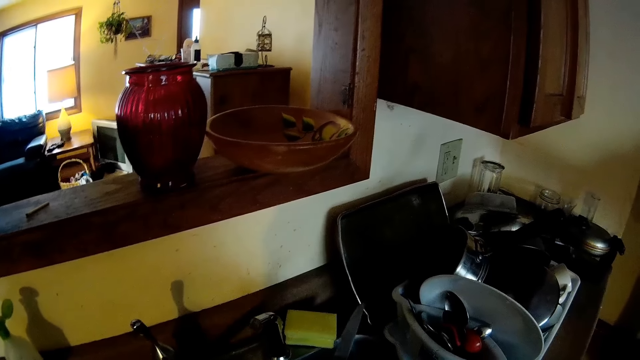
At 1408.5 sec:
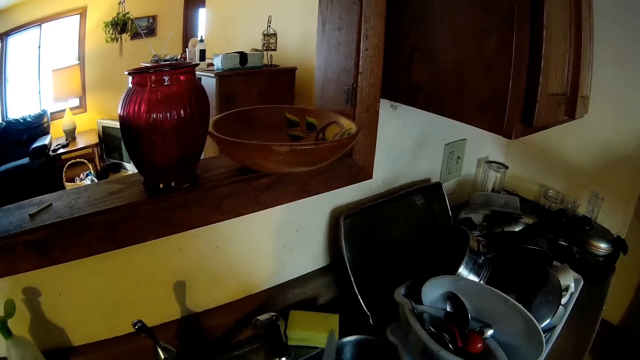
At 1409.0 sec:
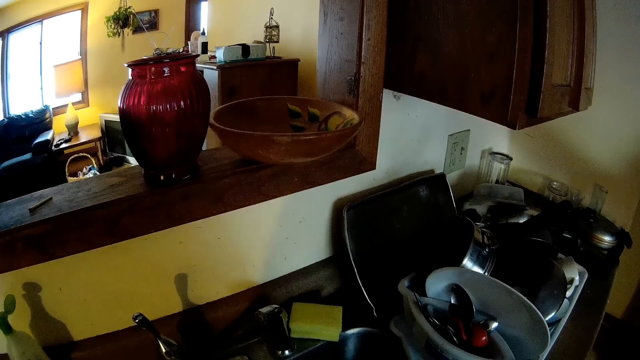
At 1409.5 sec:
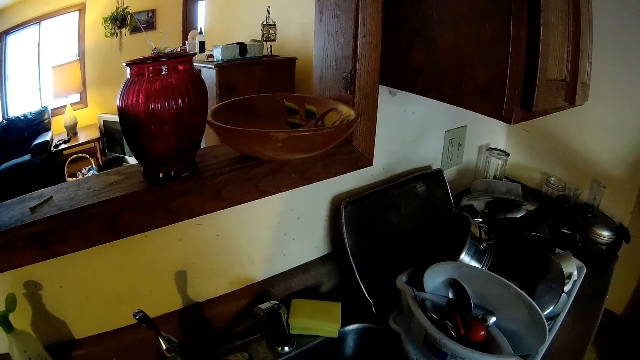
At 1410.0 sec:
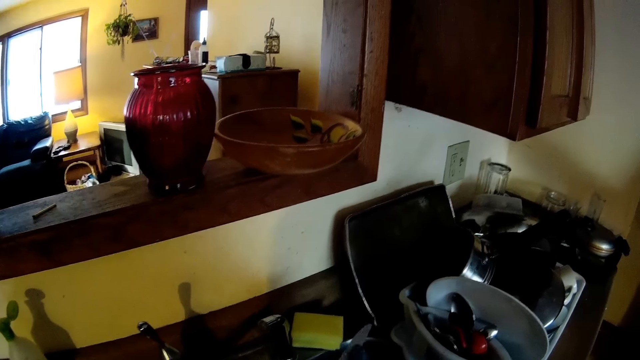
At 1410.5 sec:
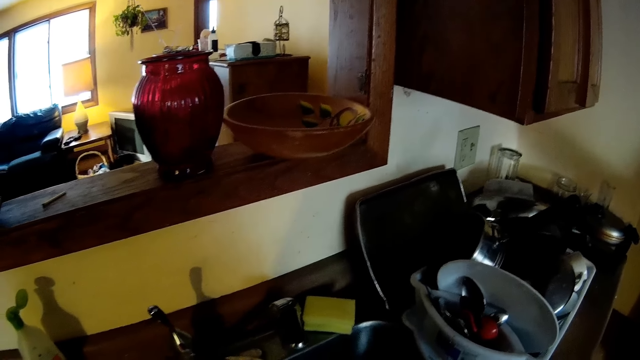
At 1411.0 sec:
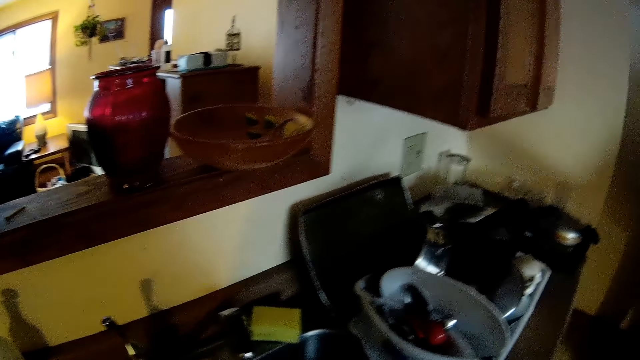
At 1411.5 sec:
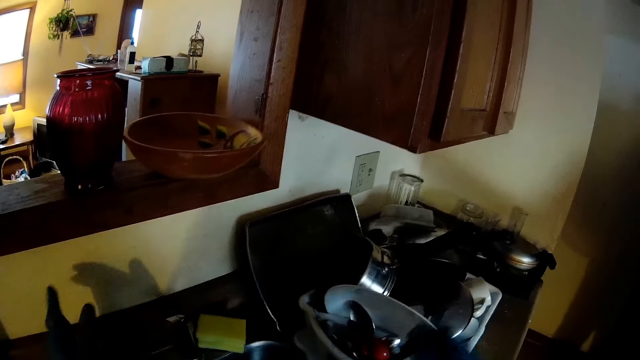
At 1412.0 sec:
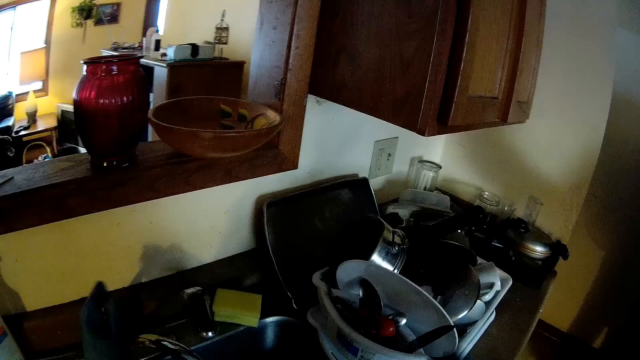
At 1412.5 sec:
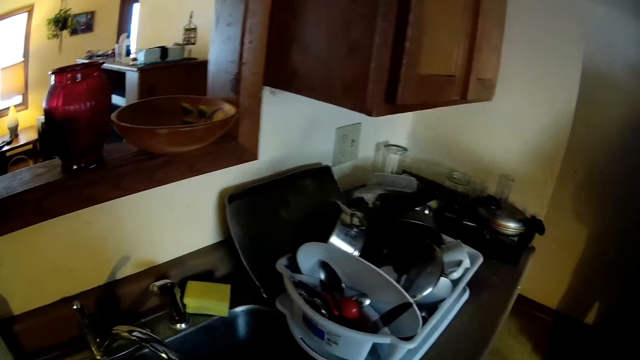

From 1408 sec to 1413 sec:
The camera wearer lifts the knife with her right hand. She cleans the utensils, and cleans them again. She lifts the knife with her right hand again. She puts the knife in a dish rack with her right hand. She turns off the tap with her left hand.

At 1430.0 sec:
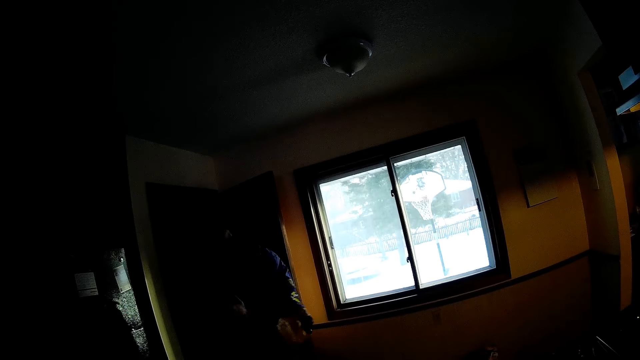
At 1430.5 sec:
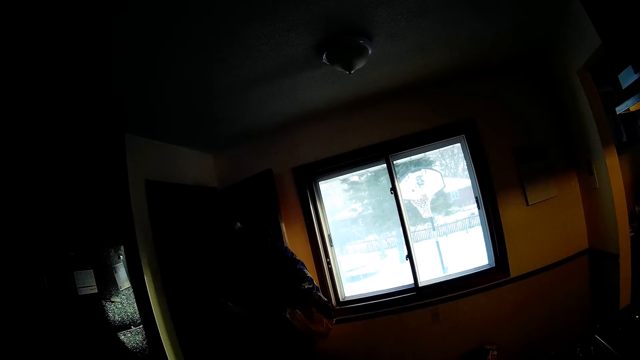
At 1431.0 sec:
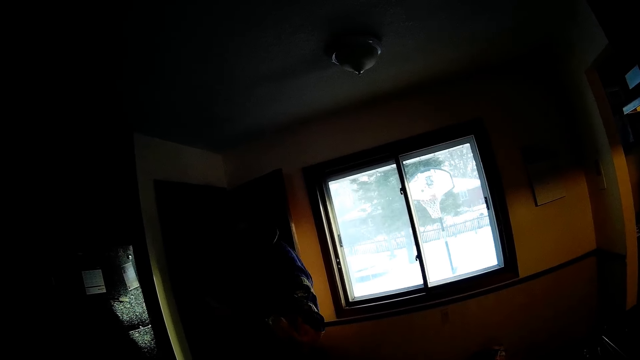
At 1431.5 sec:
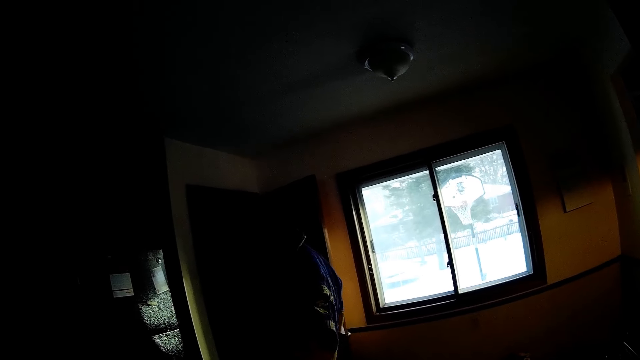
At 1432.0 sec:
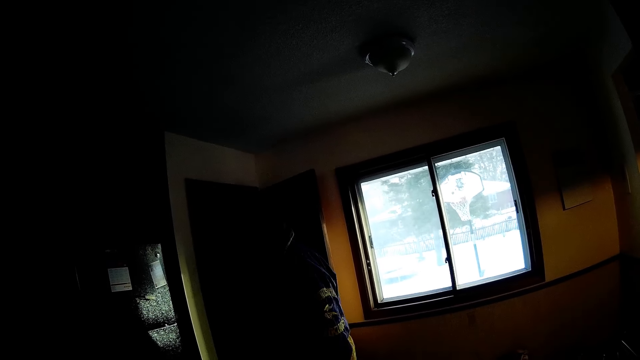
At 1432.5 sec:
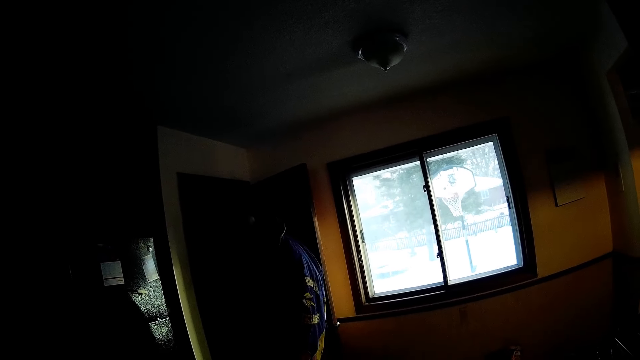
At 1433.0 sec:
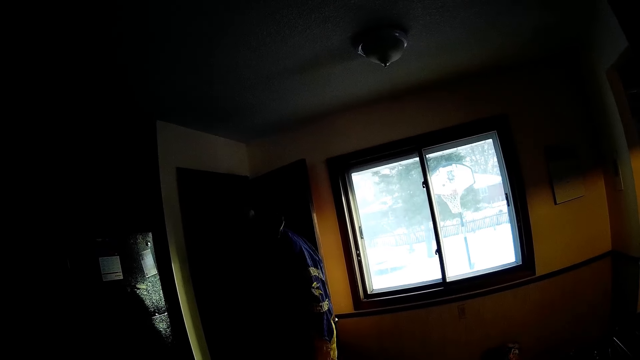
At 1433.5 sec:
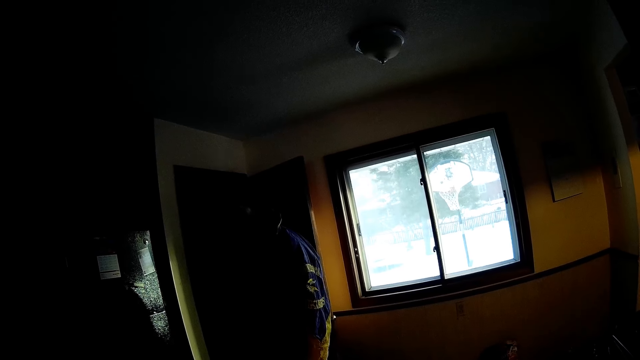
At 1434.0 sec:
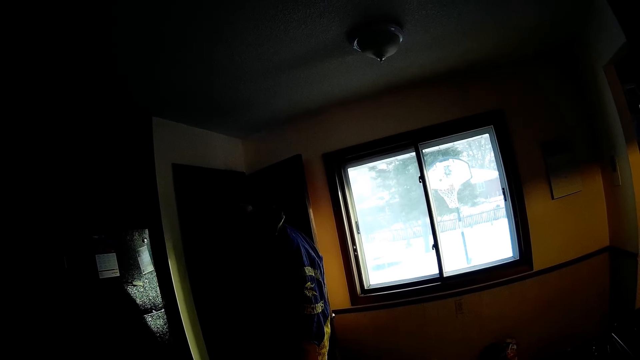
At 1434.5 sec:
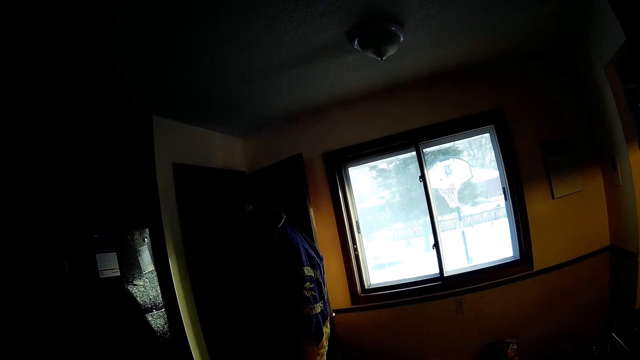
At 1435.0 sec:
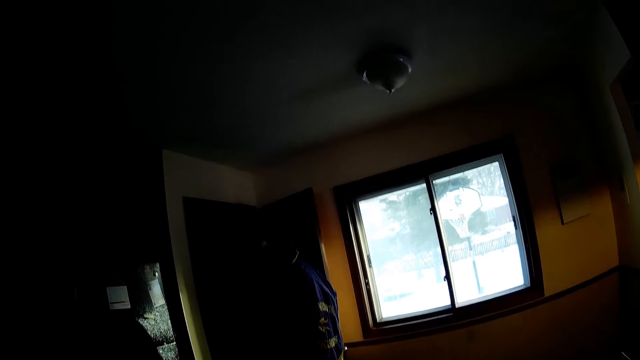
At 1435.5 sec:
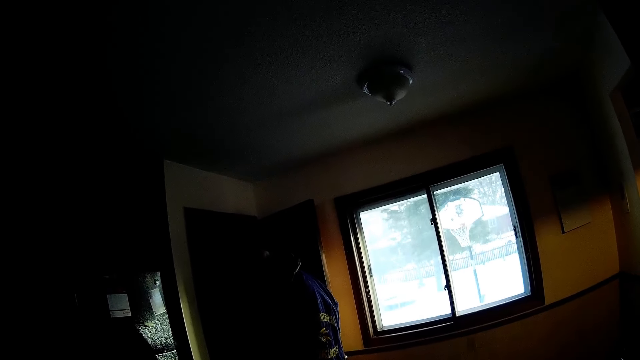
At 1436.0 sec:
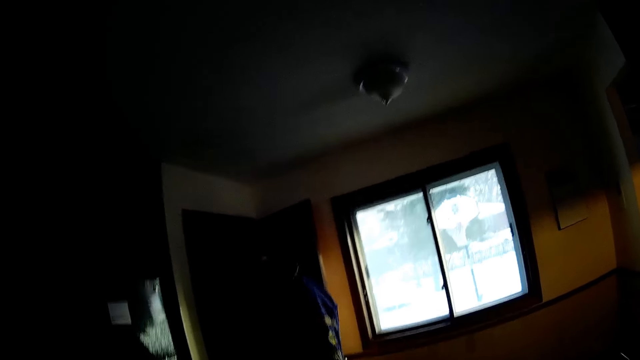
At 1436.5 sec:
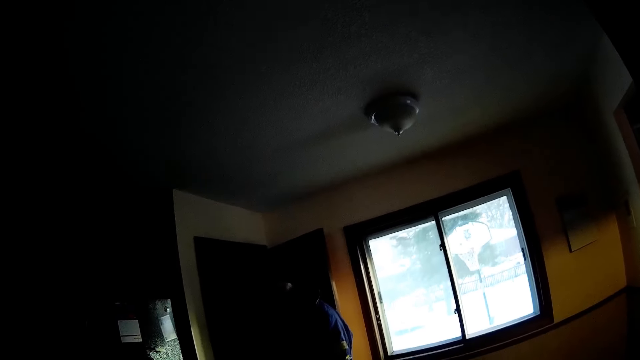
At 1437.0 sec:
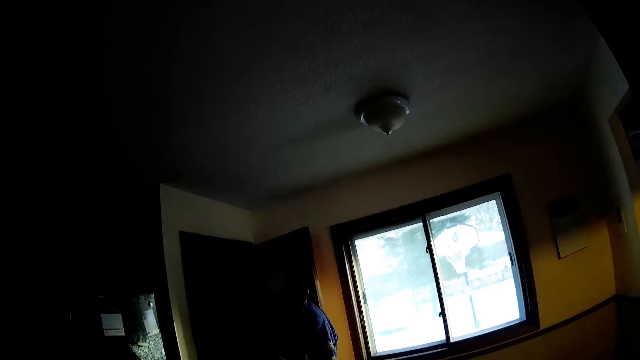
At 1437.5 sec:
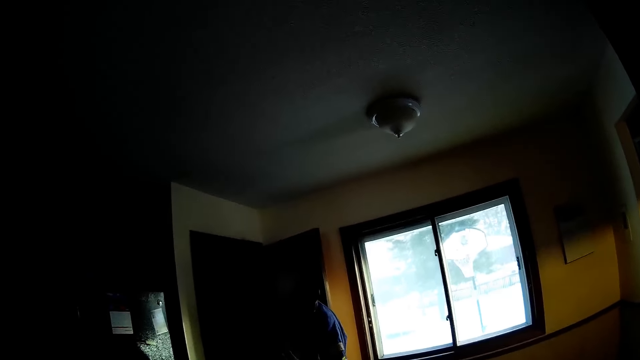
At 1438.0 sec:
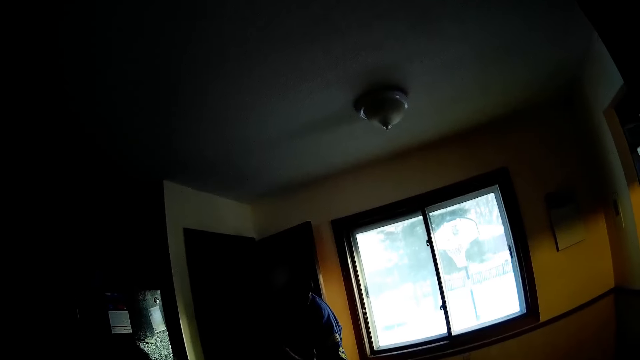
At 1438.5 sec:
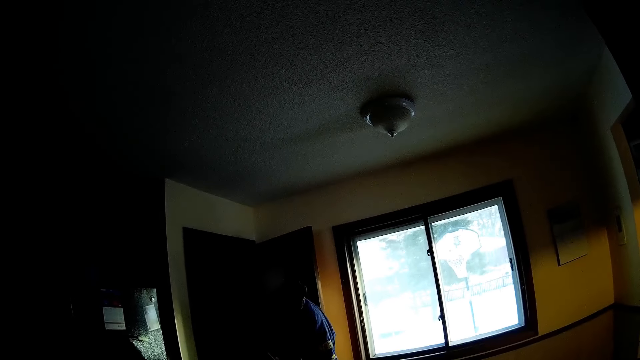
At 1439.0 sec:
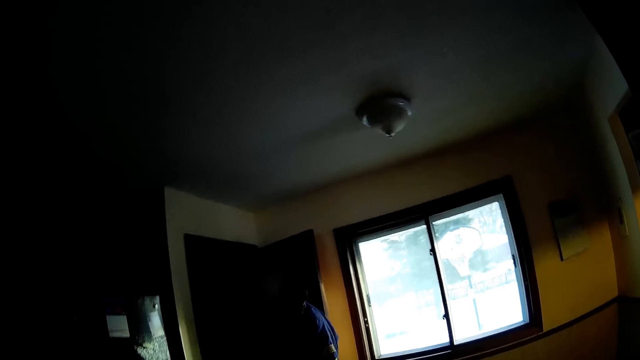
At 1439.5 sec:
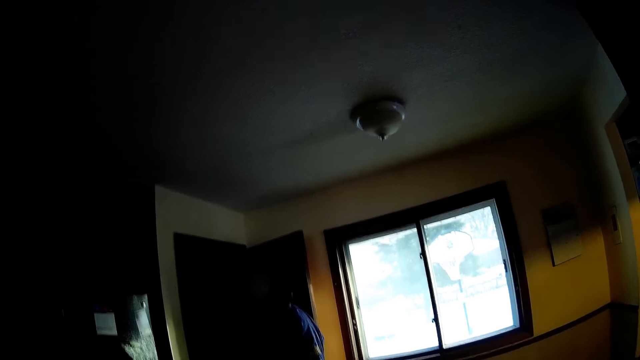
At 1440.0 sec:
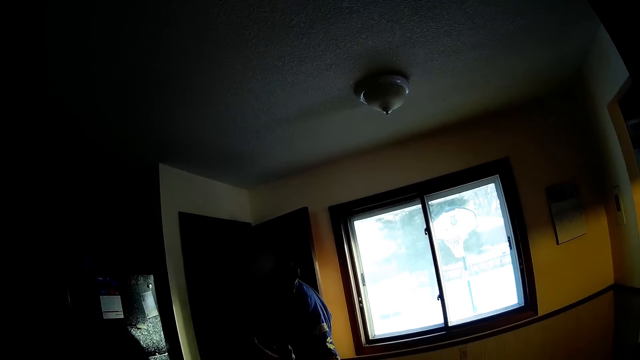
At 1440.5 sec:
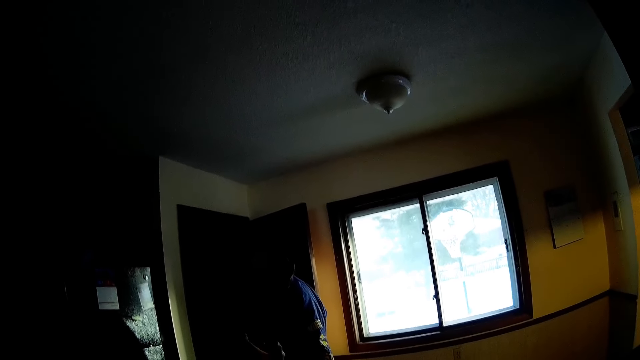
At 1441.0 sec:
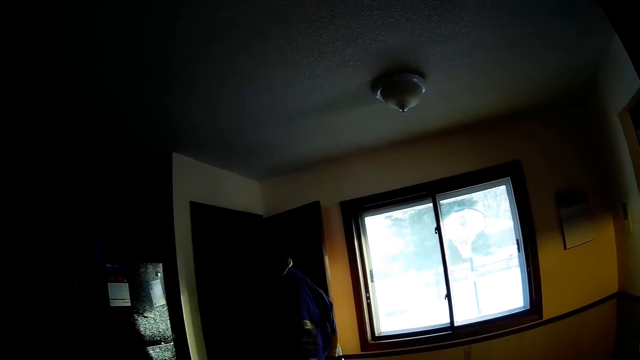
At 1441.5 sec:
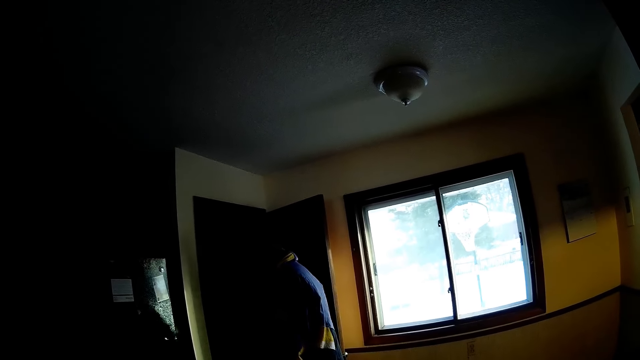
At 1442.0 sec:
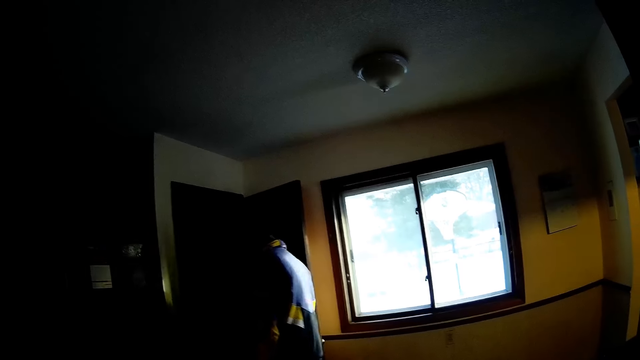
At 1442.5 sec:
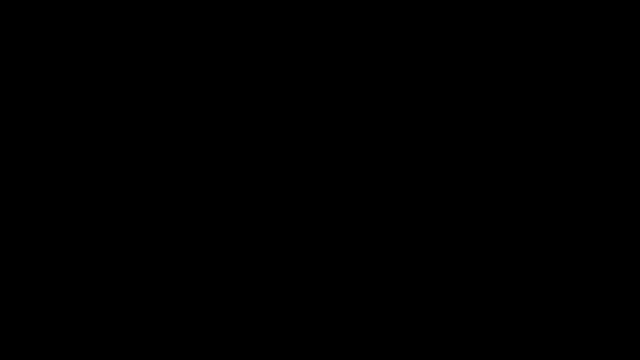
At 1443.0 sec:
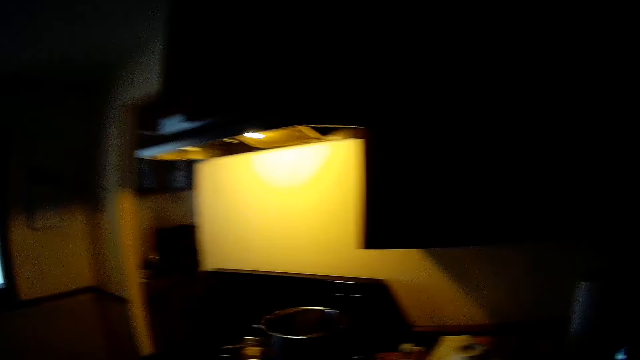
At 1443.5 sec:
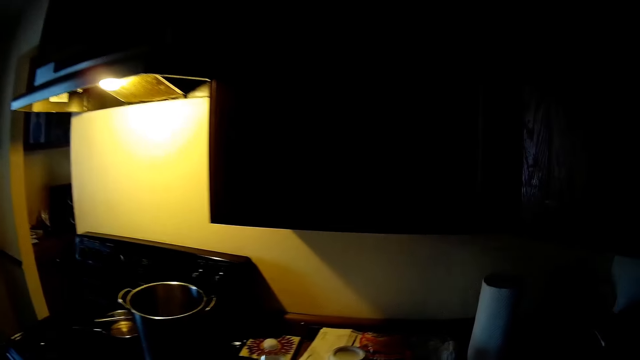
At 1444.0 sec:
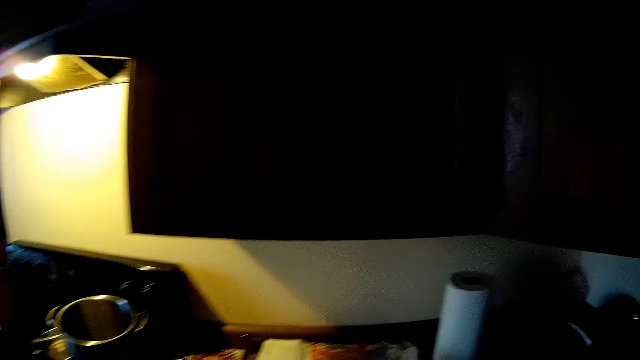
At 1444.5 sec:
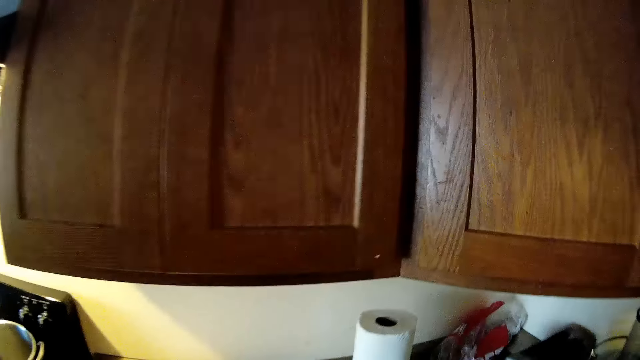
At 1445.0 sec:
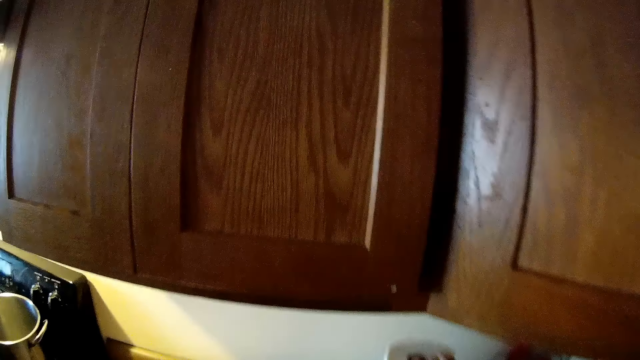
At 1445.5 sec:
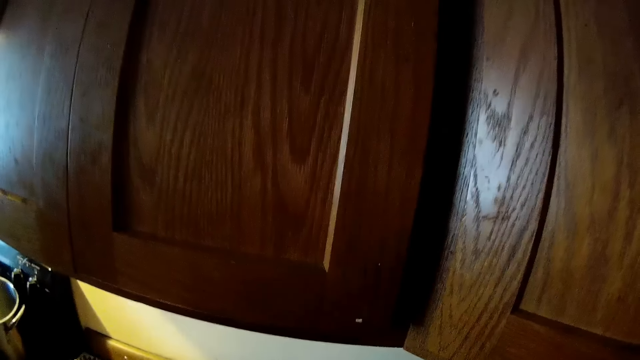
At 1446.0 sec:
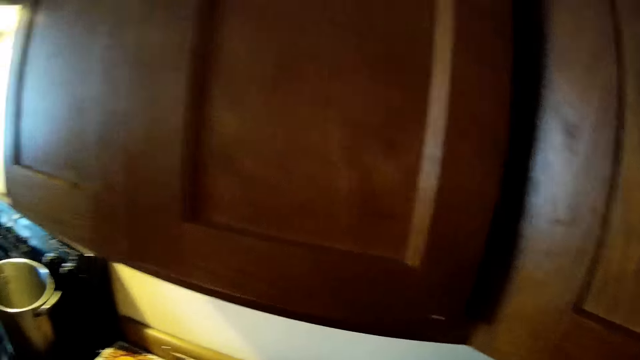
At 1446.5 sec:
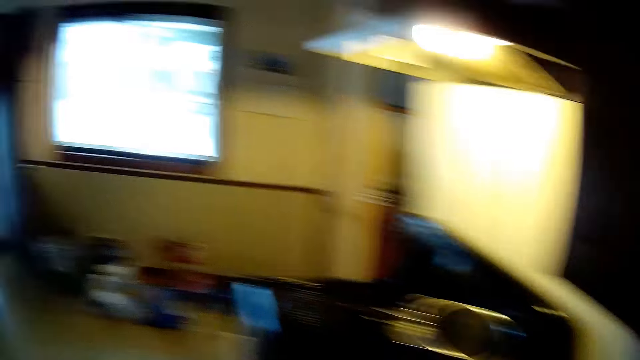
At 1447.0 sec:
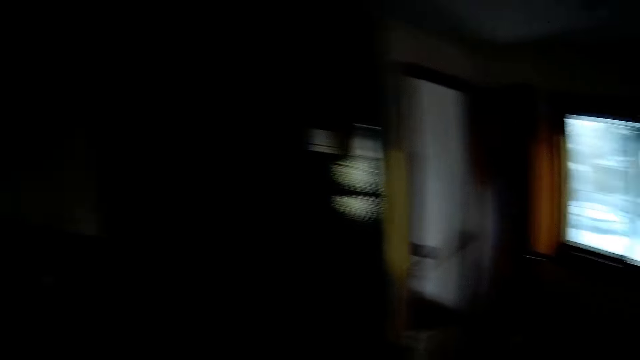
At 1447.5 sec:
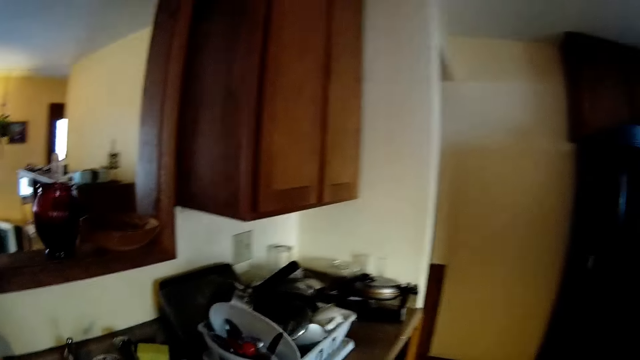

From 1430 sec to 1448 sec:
A person moves his hands. The camera wearer converses with the person. She walks around. She picks up a roll of tissue paper from a counter with her right hand. She touches the paper towel.
